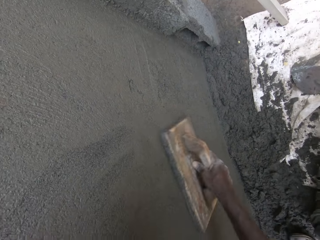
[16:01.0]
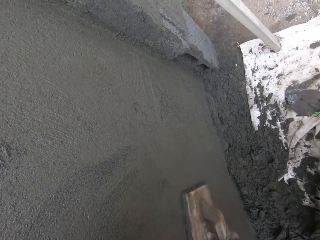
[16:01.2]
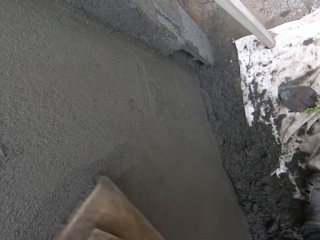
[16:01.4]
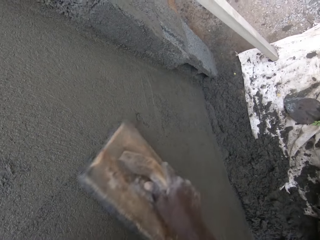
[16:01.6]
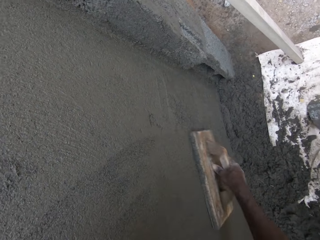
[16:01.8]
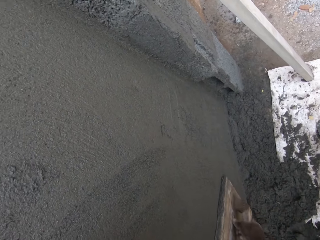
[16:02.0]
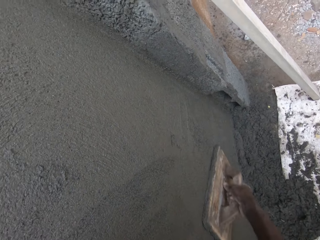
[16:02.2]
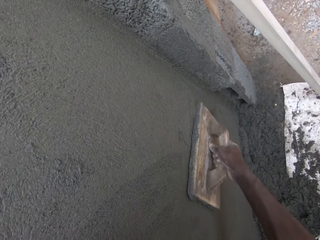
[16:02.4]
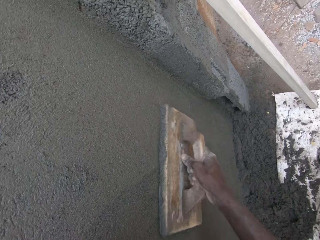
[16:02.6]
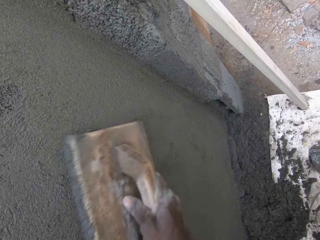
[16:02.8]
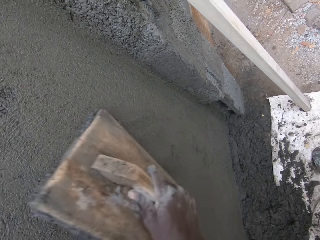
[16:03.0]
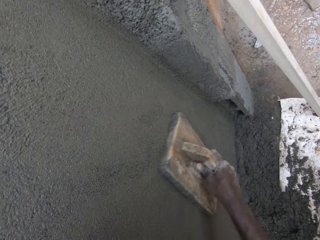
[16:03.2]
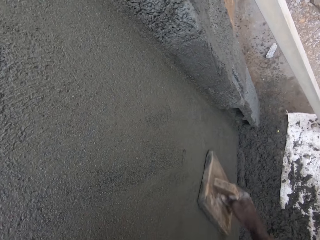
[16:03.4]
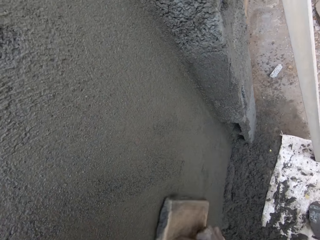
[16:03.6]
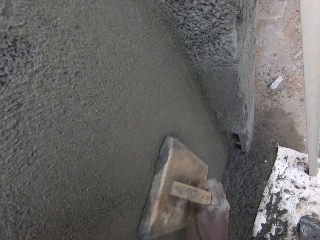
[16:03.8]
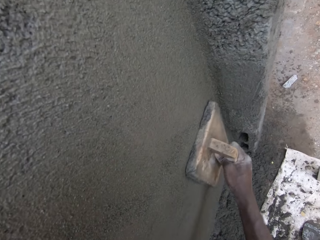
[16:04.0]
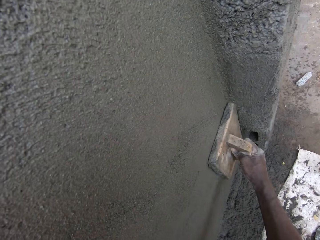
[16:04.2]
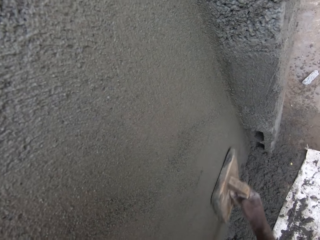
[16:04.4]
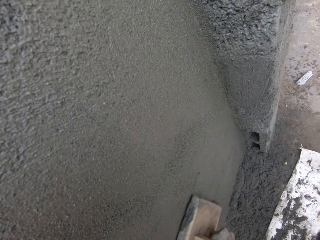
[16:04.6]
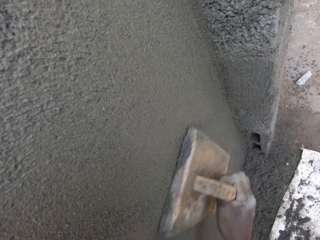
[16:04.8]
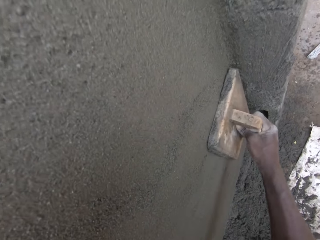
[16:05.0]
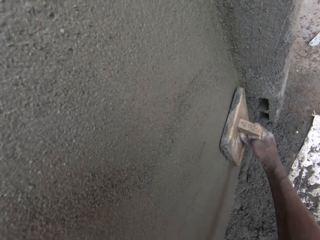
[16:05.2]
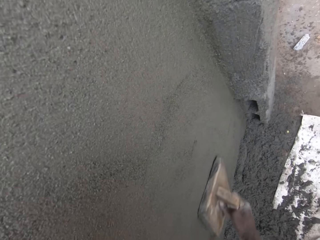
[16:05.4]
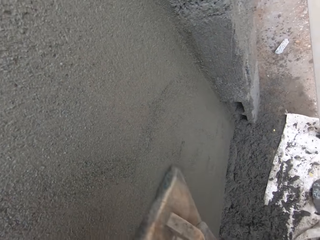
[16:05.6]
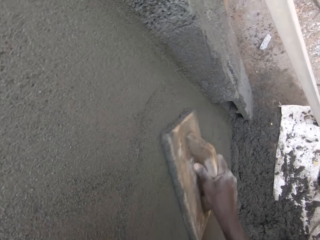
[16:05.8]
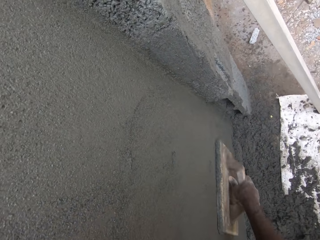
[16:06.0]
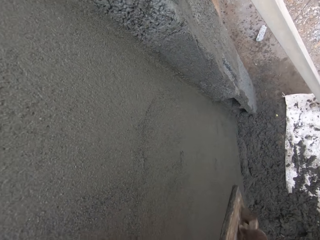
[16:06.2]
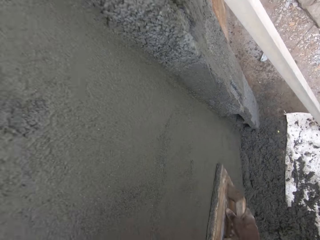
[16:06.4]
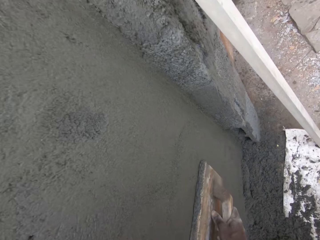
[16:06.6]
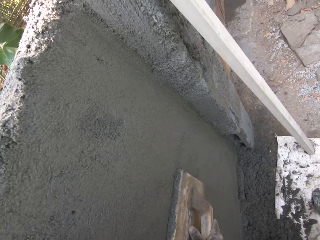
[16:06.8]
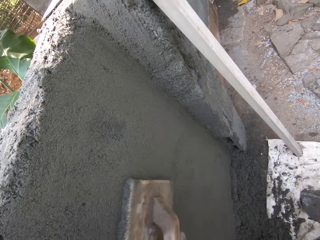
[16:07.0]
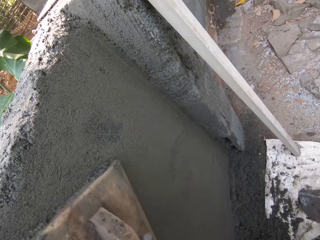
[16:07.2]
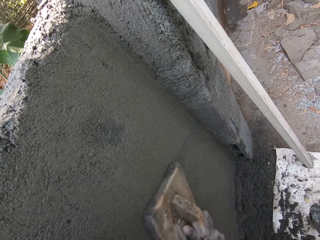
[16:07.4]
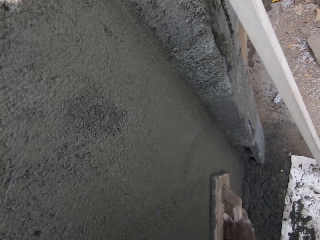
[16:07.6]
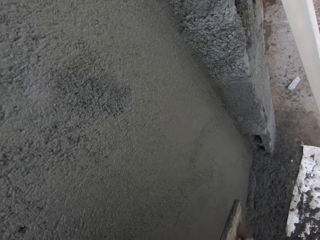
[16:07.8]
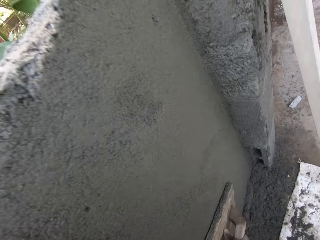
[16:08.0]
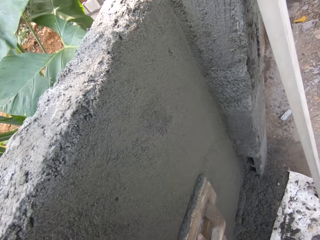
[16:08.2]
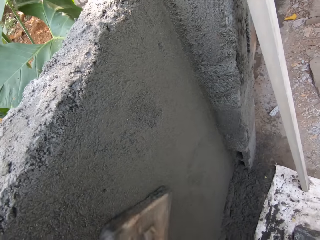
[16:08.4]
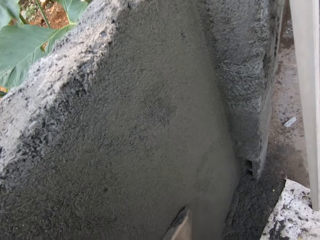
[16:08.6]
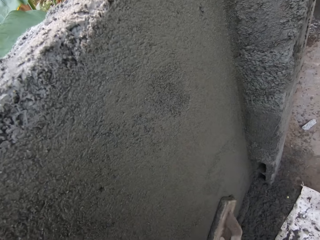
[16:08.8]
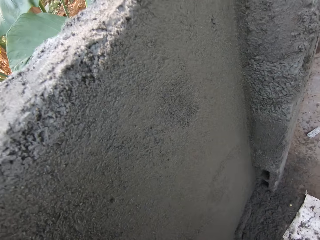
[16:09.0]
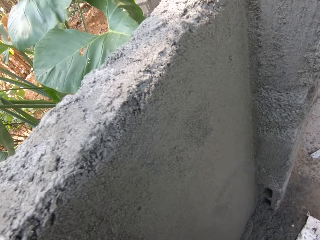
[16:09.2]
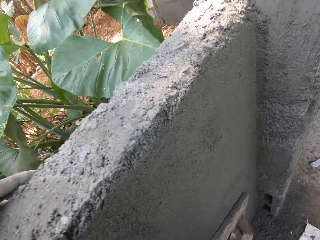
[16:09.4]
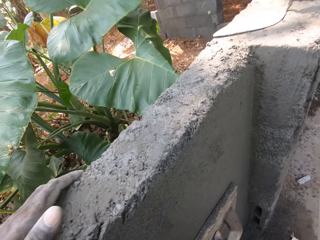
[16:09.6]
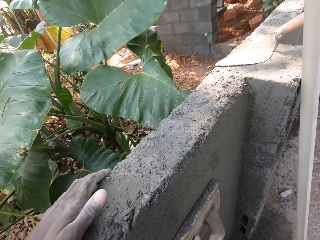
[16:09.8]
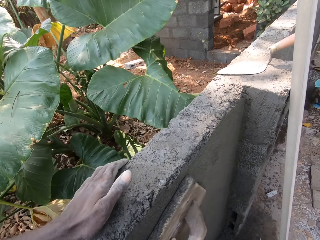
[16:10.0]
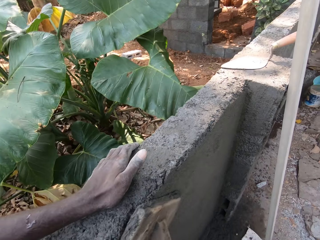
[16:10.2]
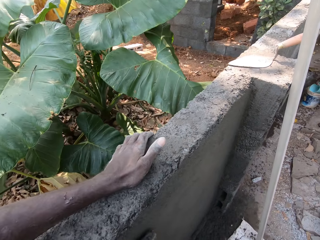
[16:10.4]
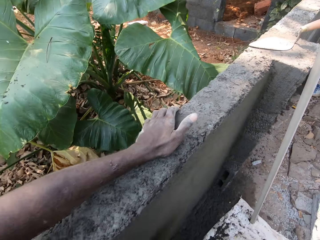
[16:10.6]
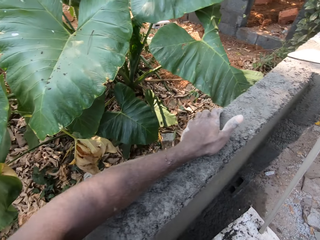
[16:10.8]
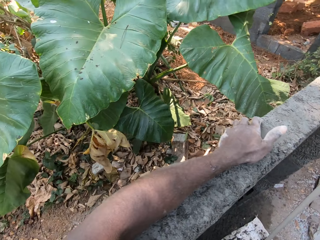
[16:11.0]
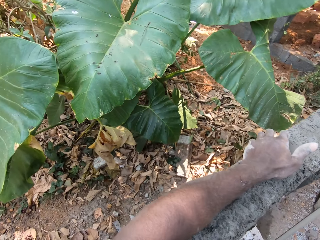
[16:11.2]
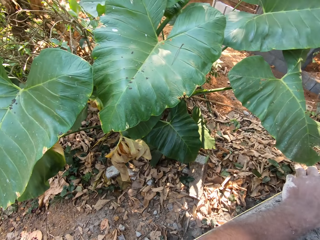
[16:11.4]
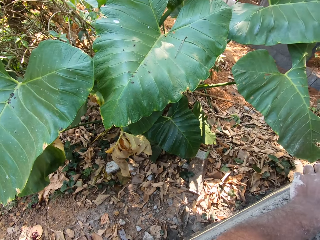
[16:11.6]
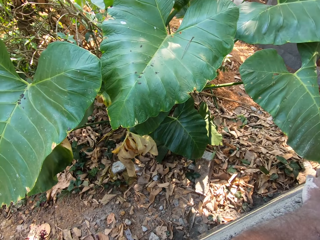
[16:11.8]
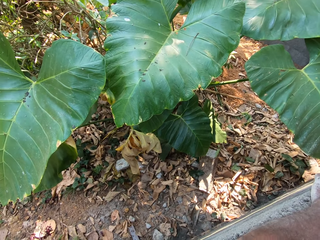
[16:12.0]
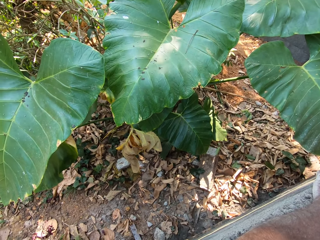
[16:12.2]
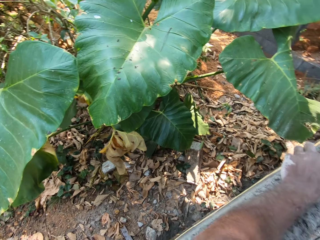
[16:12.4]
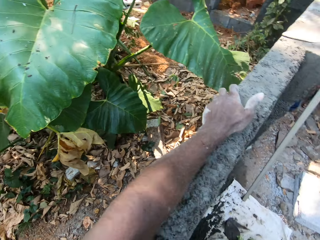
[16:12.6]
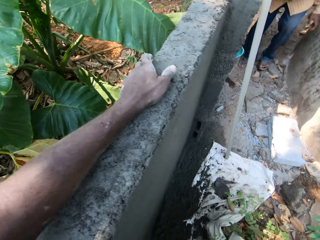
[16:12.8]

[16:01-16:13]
The camera wearer looks around.

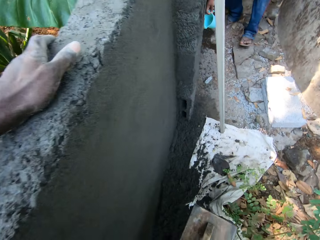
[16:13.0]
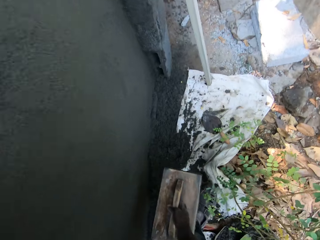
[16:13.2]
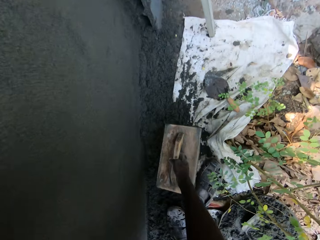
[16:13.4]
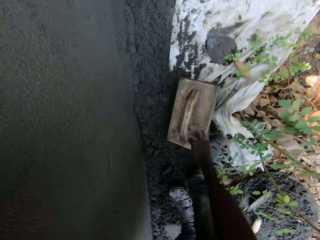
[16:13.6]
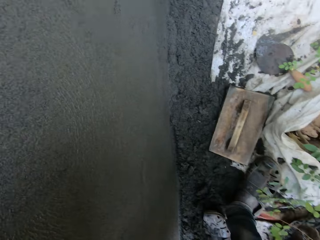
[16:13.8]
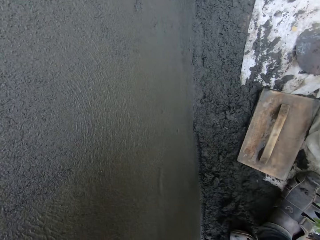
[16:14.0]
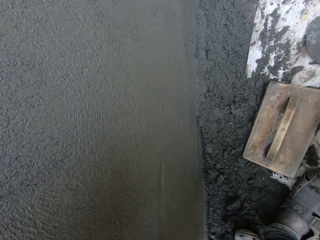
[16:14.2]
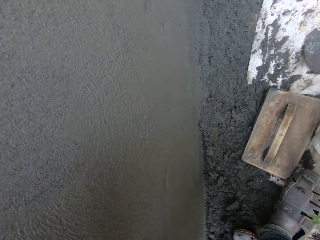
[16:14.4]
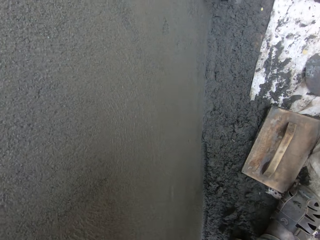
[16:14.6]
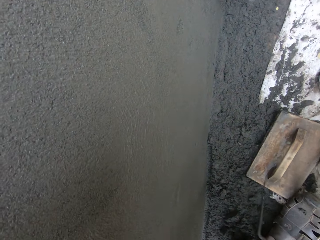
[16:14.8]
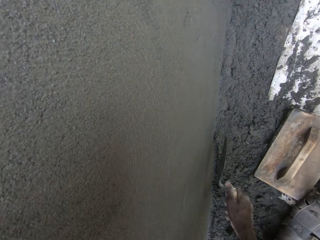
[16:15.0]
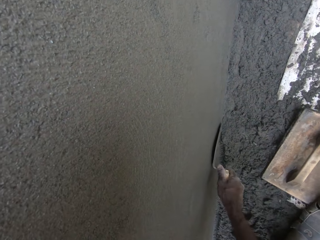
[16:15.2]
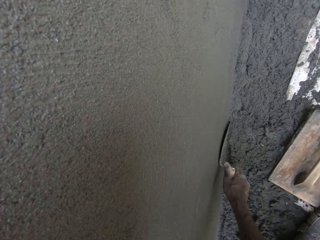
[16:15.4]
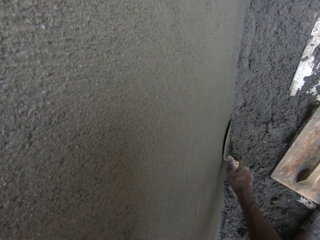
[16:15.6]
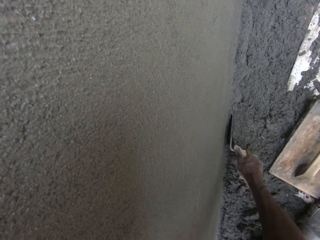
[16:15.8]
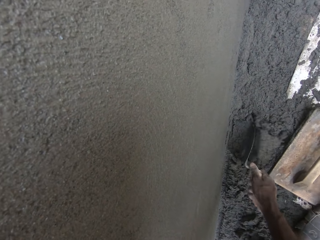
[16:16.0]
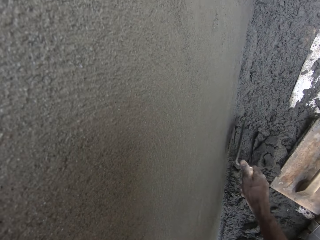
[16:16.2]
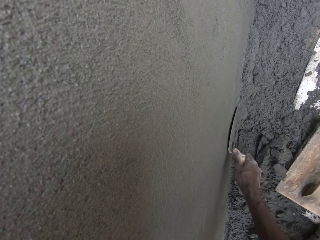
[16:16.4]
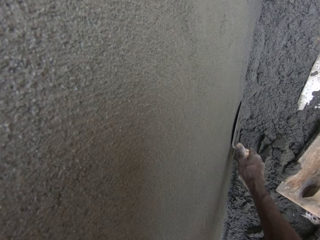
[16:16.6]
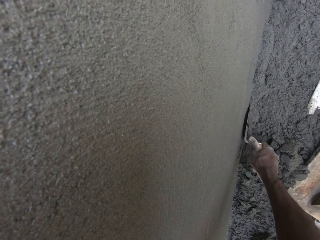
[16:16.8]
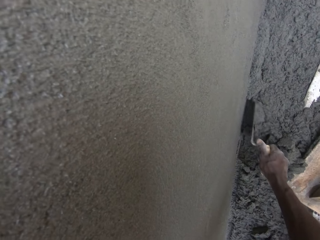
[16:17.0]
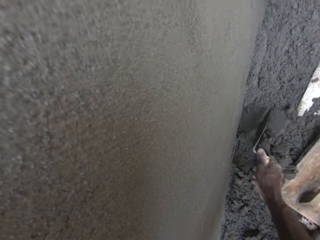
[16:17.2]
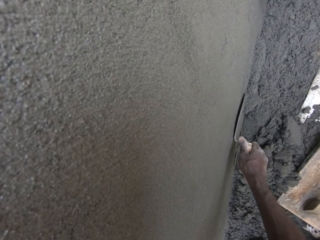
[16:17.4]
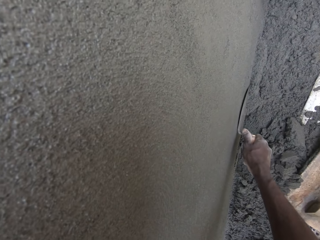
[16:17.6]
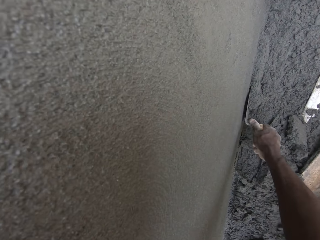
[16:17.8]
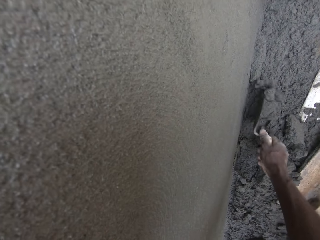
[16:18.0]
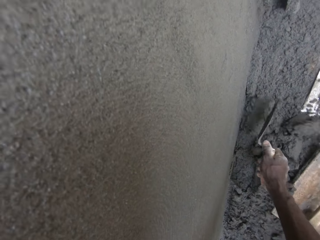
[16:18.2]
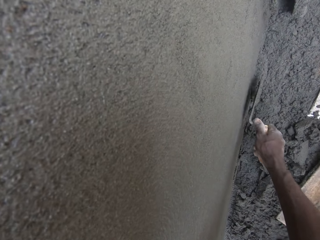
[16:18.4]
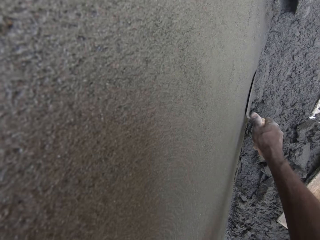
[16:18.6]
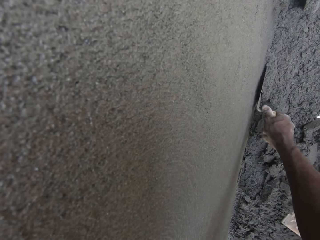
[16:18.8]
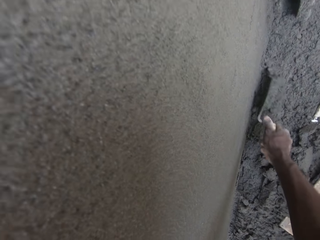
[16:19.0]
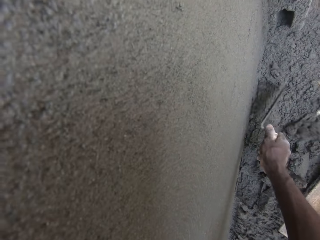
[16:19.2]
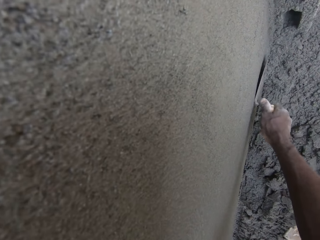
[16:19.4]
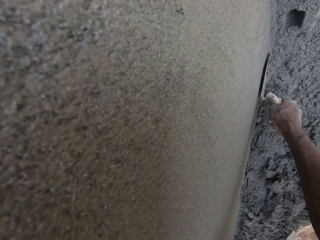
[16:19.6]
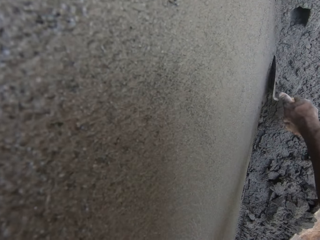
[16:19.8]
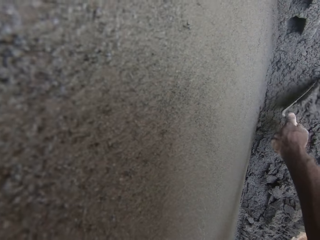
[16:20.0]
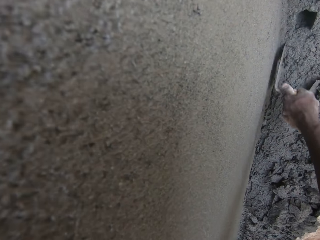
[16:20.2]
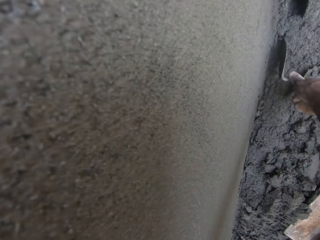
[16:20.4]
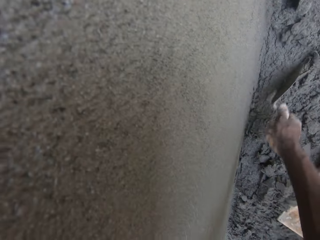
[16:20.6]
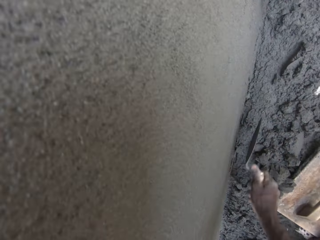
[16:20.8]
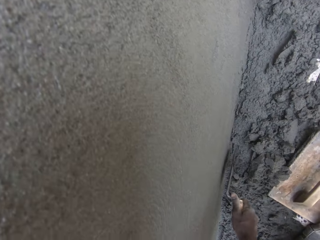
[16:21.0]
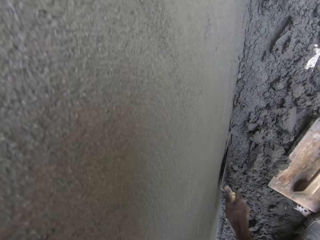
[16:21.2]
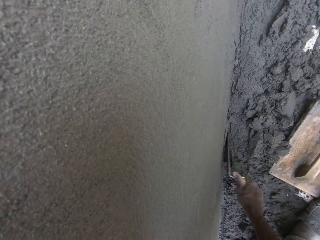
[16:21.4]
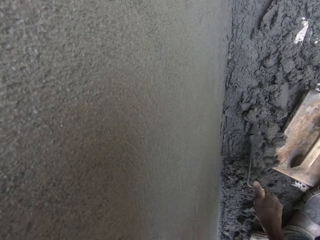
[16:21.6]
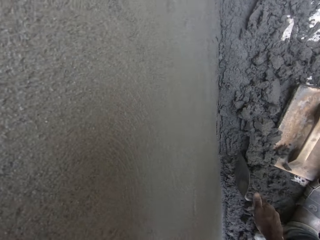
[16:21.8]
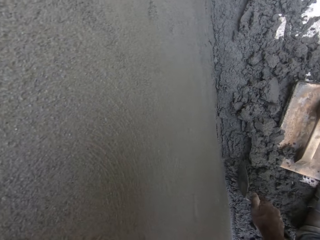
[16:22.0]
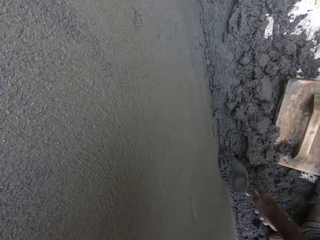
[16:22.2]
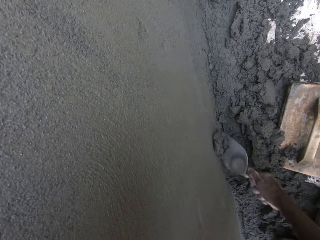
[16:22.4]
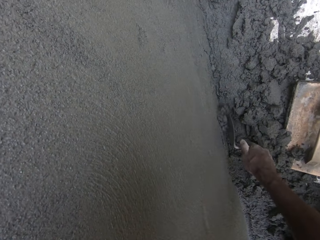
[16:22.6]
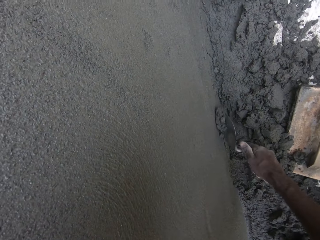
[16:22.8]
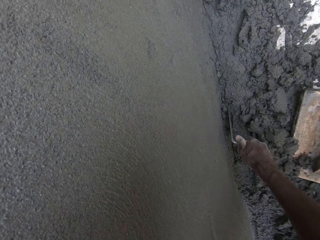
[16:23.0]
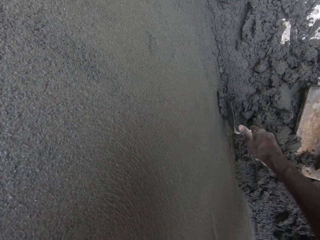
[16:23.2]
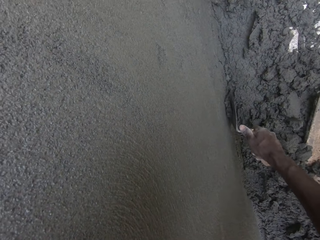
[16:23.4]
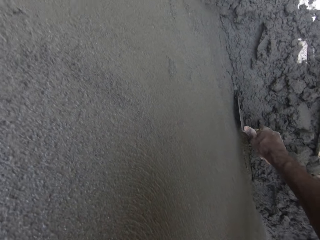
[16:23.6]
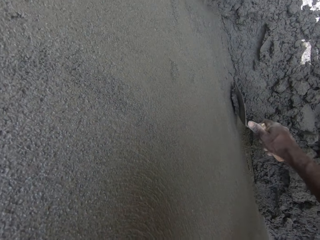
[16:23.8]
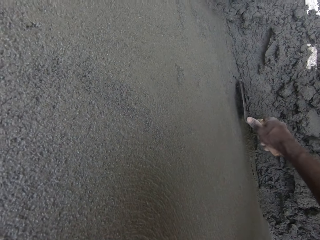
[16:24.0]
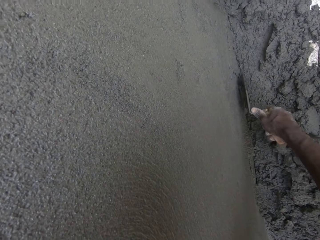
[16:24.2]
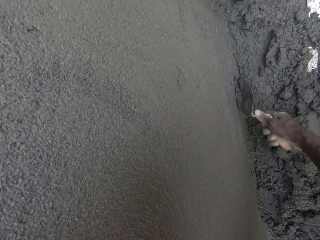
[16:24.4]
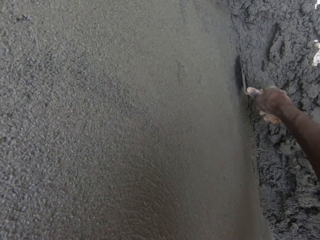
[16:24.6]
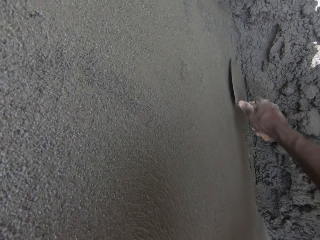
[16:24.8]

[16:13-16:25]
The camera wearer drops the wooden float on the ground with his right hand. He removes mortar on the wall with the trowel in his right hand. He plasters the wall with the trowel in his right hand.
